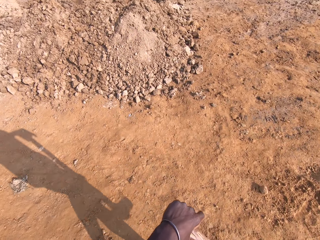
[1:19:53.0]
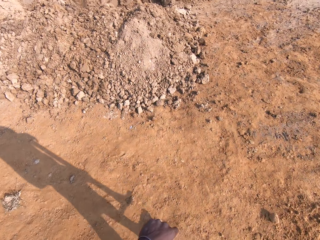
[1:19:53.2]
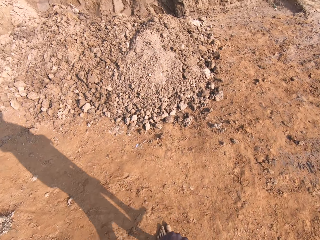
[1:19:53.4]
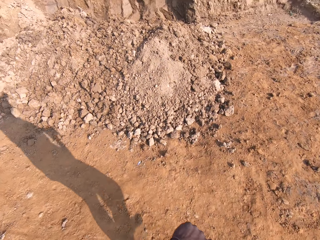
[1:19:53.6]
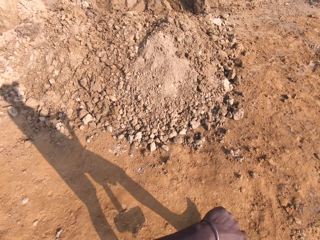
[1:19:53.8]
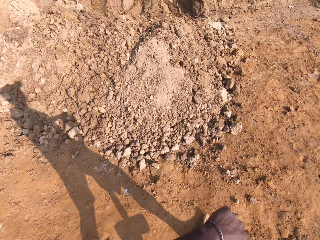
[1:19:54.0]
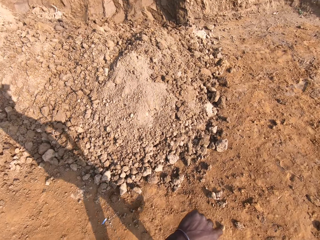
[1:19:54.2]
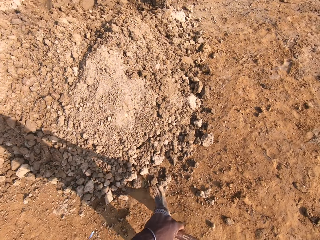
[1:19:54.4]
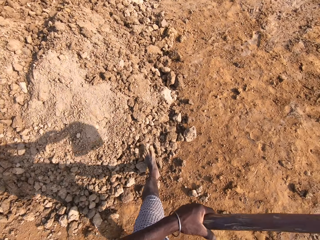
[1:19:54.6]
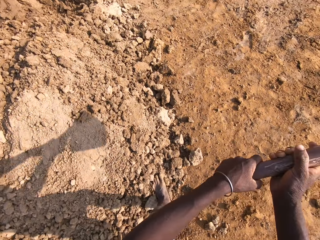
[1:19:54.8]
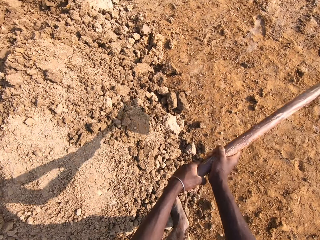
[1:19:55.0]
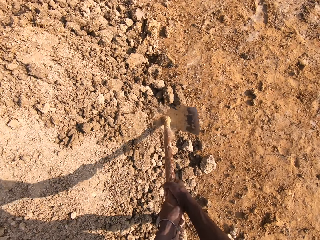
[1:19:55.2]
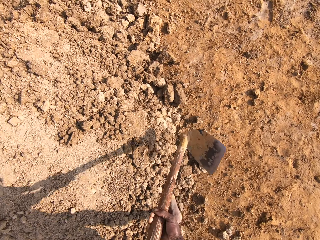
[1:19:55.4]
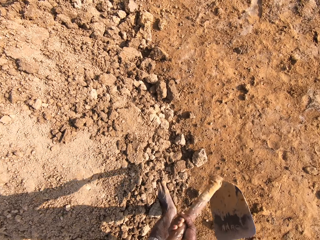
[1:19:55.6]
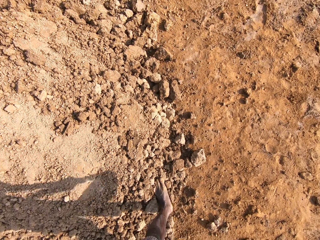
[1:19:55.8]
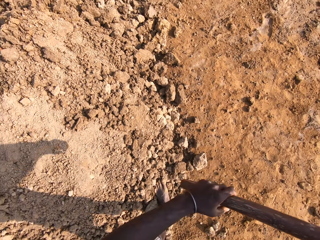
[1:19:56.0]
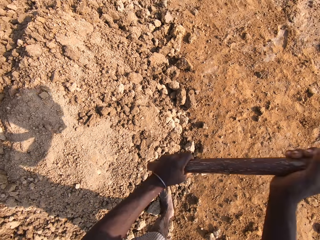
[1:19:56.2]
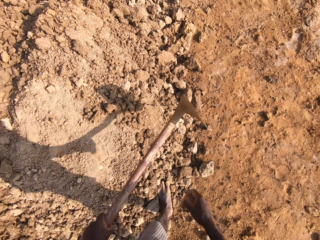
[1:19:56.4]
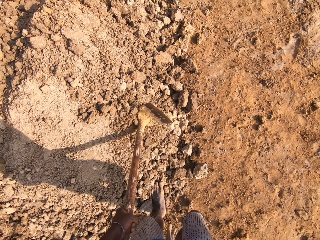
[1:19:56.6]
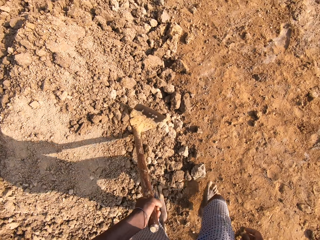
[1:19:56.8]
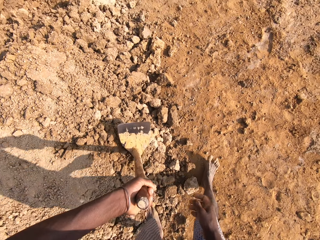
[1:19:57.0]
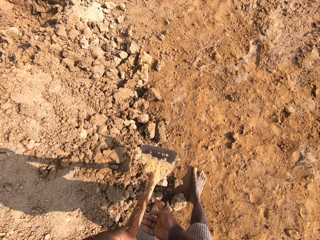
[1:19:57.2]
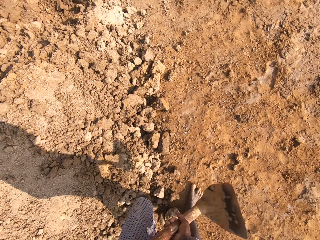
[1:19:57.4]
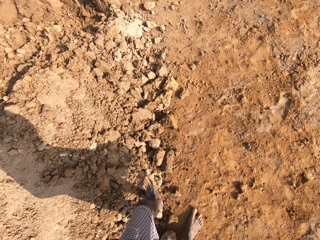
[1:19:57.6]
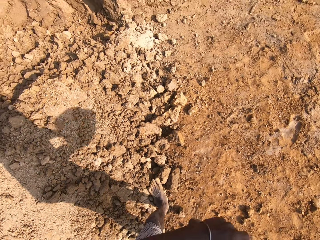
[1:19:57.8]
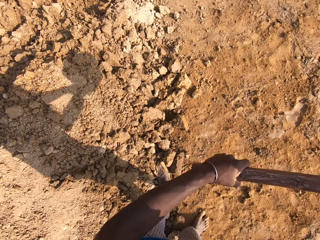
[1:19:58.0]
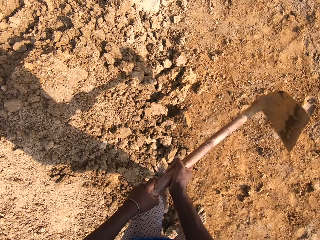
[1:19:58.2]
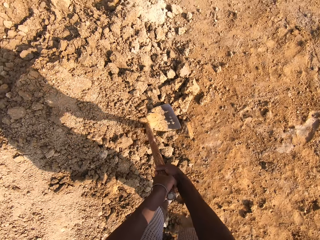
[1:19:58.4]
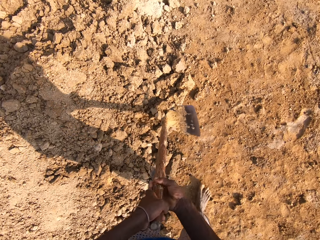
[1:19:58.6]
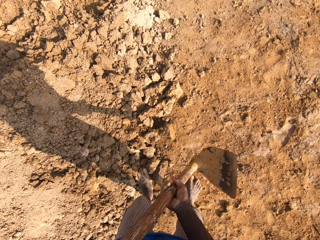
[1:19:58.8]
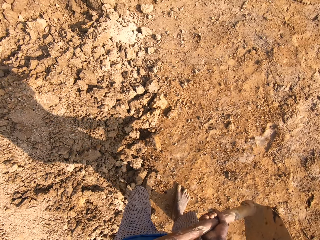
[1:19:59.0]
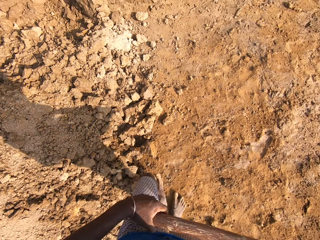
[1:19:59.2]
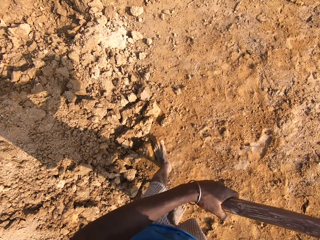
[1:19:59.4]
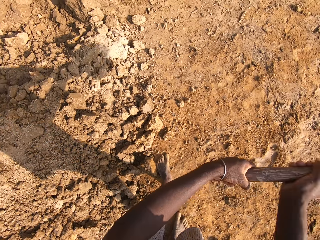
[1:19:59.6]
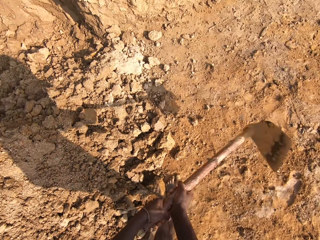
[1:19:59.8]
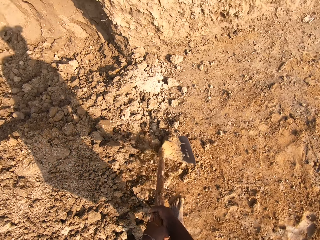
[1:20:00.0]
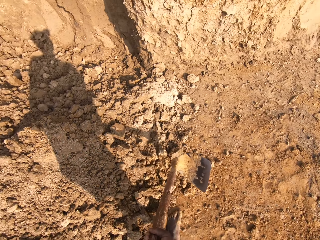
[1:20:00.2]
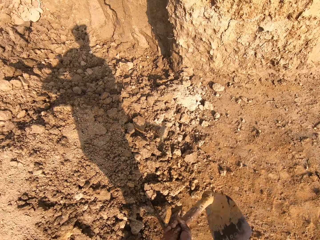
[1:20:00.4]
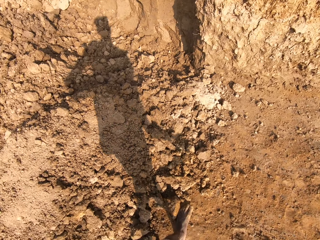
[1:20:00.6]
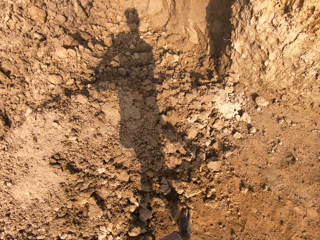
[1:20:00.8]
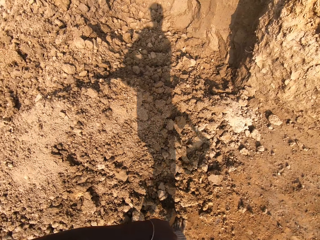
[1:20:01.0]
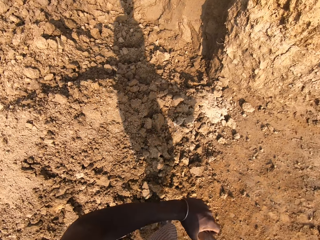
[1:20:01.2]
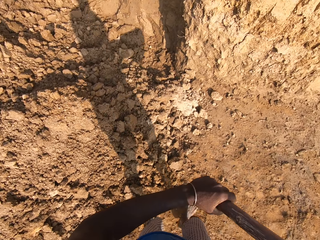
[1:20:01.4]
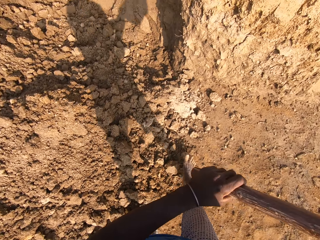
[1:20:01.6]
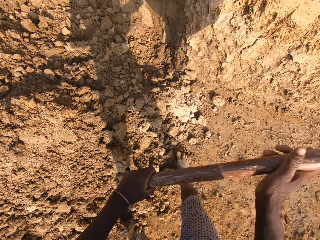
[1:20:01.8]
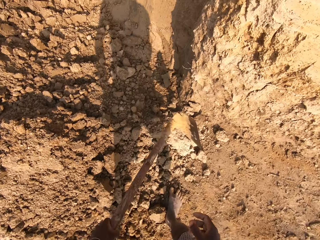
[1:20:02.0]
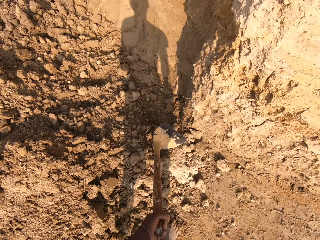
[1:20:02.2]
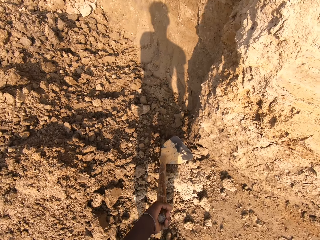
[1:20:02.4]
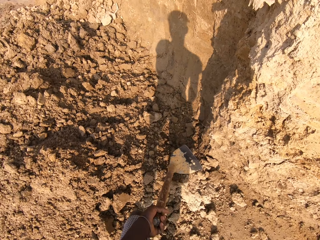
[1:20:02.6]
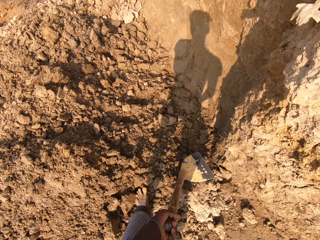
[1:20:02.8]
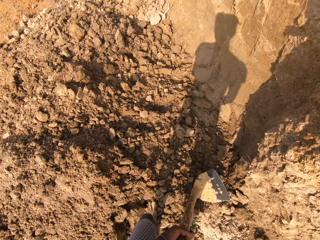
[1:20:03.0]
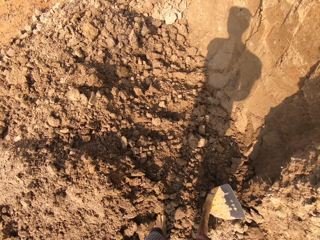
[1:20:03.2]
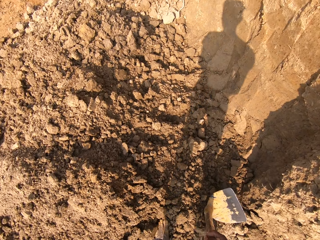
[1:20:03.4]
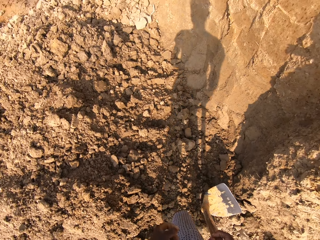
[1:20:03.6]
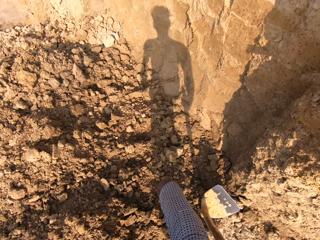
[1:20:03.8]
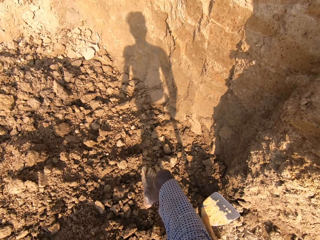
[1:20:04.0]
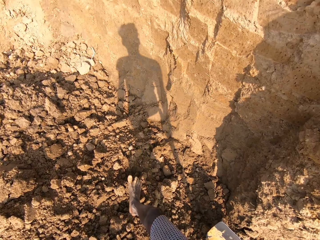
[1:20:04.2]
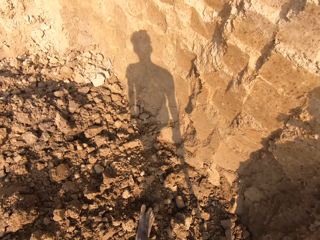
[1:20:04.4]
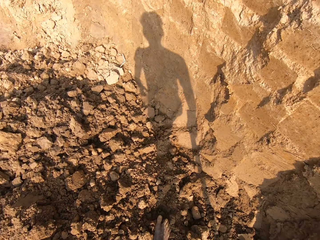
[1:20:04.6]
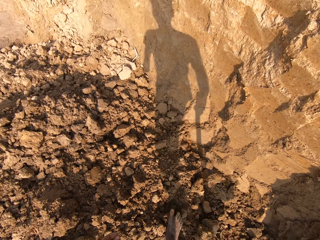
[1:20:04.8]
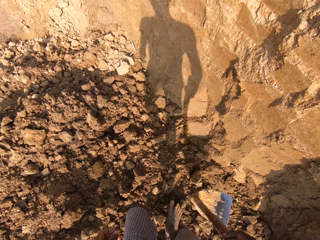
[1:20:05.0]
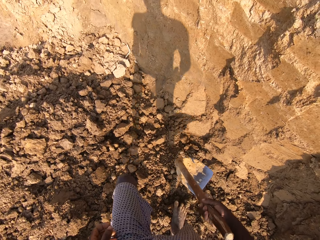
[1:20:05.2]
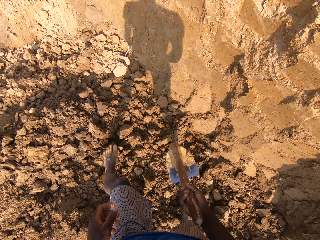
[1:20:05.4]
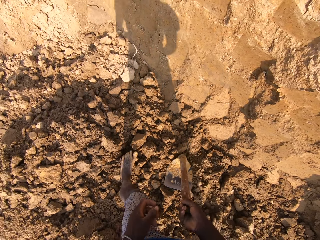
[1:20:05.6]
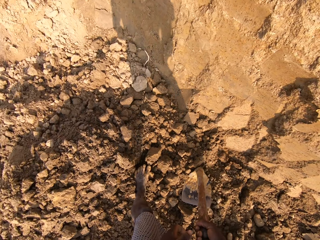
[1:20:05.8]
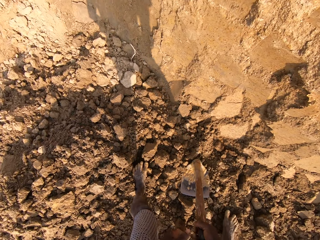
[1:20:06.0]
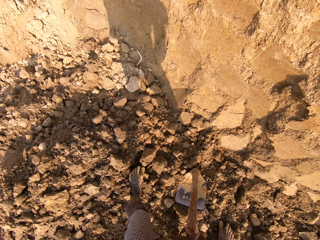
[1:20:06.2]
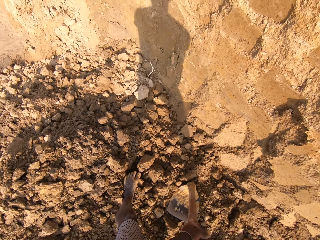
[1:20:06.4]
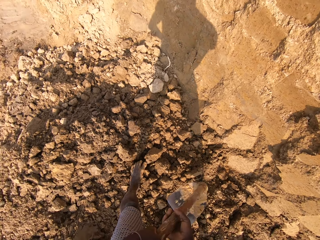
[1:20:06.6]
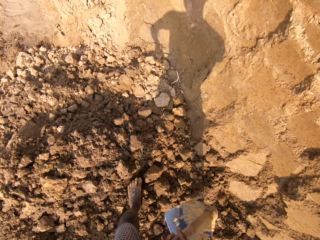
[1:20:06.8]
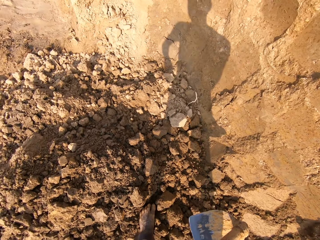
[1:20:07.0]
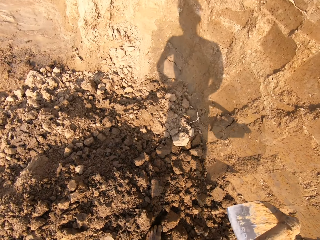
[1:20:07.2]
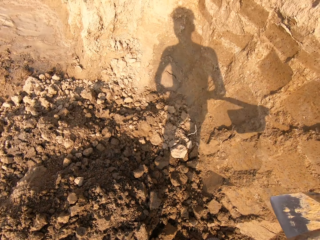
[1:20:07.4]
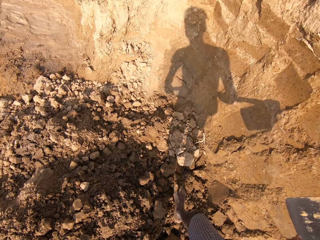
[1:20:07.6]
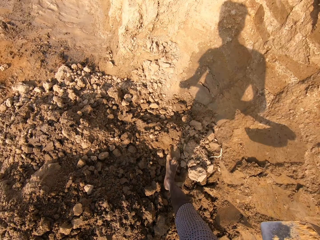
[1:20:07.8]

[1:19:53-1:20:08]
The camera wearer breaks the pieces of hardpan of soil with the jembe. They hold the jembe down. They move to another part of the heap of sand.

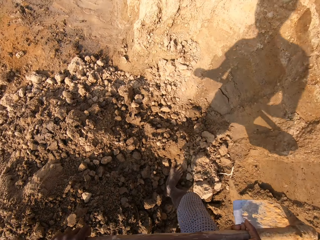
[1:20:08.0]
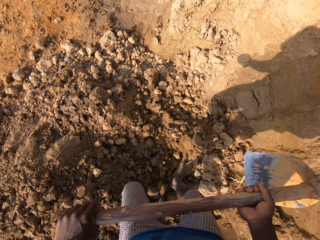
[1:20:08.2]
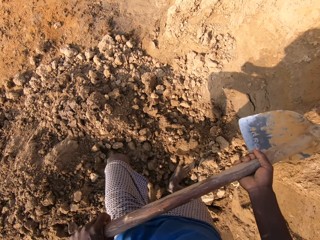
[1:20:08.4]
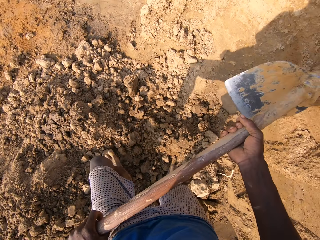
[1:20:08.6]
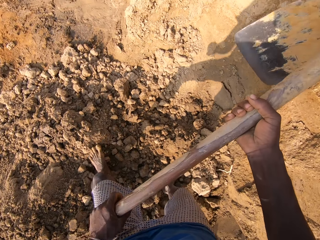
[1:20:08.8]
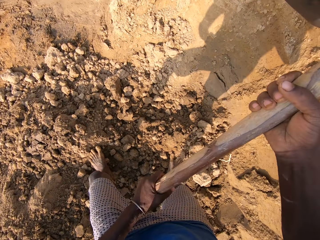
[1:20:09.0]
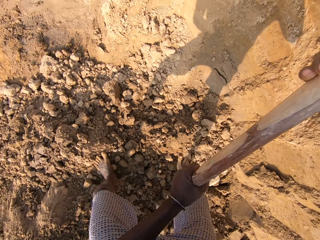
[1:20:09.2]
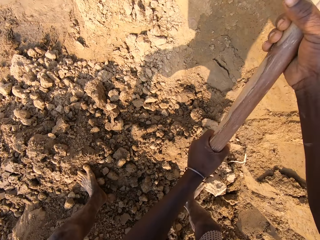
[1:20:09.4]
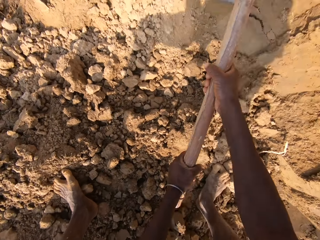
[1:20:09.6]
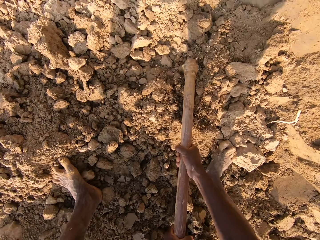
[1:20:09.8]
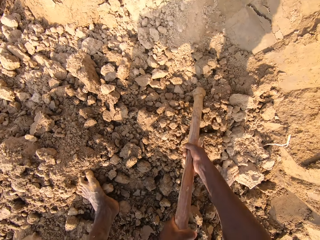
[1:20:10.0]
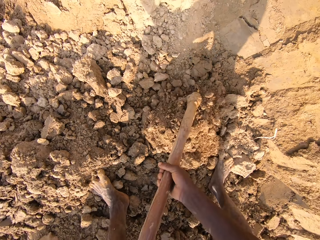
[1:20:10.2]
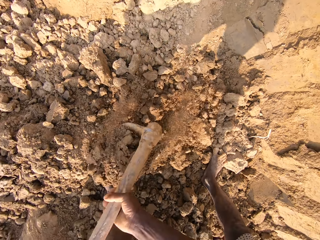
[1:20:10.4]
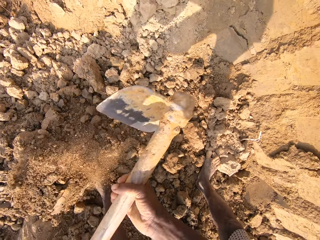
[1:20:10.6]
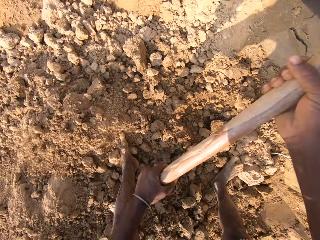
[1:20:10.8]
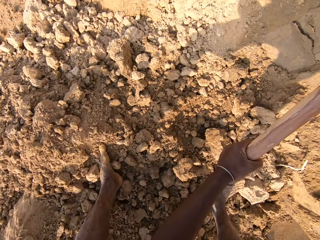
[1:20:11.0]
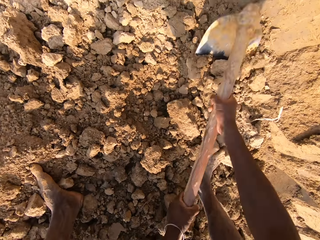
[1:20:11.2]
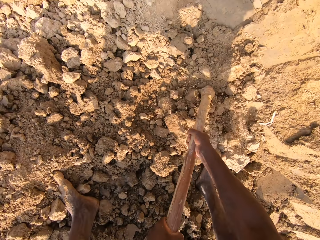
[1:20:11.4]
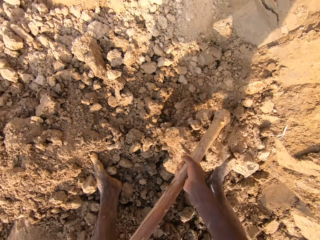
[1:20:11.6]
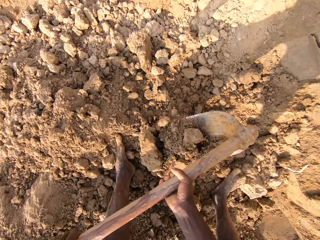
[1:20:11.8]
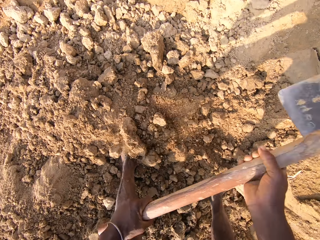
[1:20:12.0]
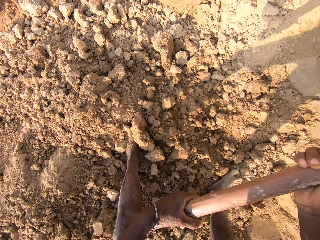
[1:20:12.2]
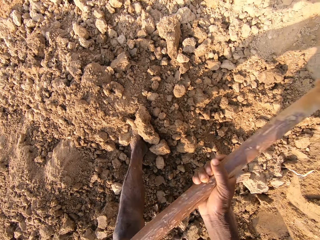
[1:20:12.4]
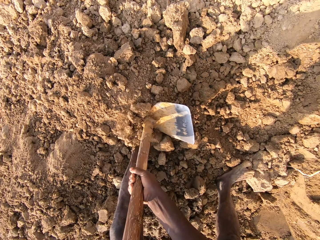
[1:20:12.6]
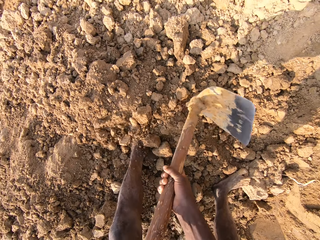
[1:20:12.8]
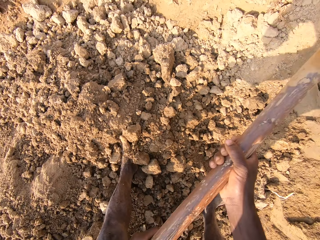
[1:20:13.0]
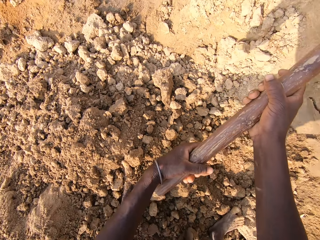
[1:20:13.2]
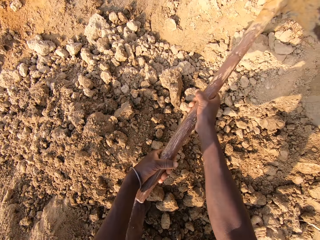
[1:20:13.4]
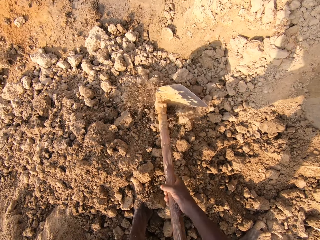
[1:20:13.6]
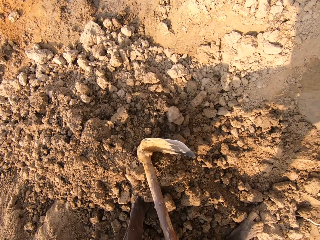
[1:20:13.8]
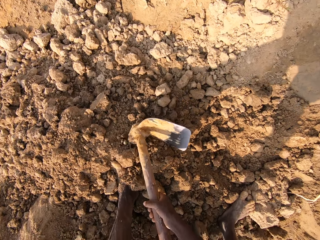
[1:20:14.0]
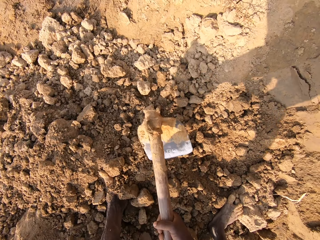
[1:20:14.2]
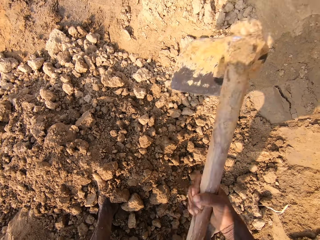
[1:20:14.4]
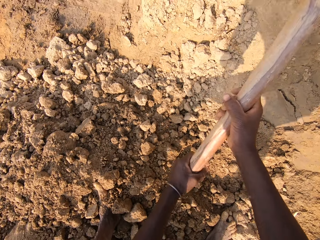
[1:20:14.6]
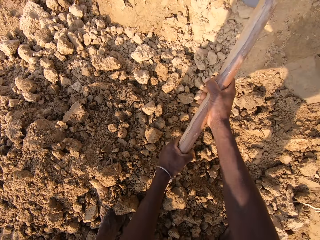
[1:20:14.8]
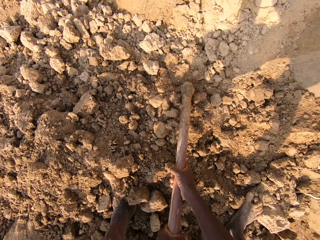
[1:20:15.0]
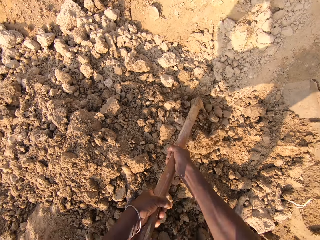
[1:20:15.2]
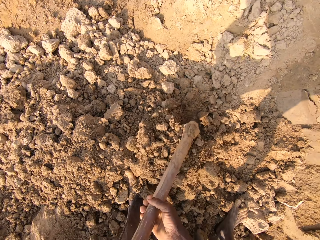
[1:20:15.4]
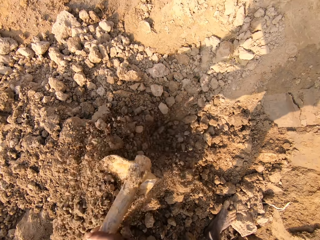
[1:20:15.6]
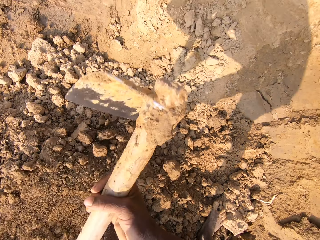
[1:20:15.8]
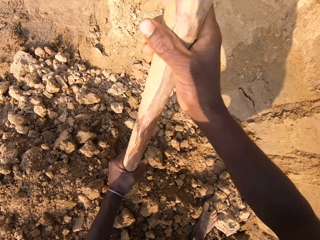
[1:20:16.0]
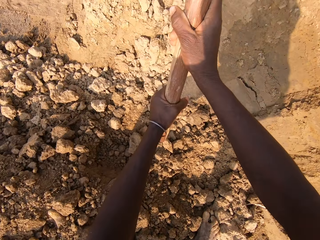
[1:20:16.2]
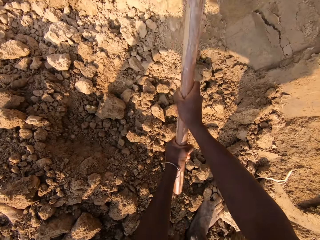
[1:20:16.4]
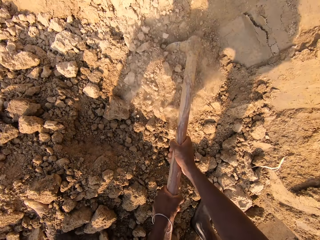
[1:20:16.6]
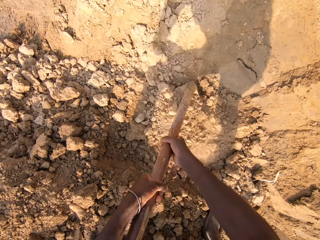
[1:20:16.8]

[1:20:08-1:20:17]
The camera wearer lifts the jembe. He scoops sand or soil with the hoe in his hand. He breaks the pieces of hardpan of soil with the jembe. He scoops the sand with the hoe in his hand.
